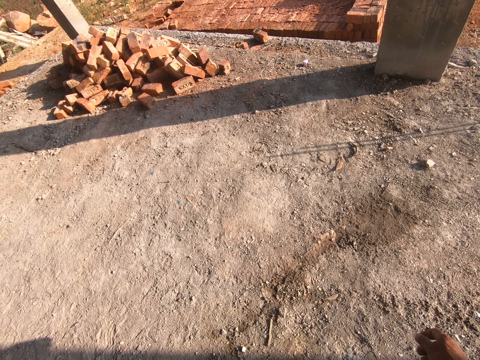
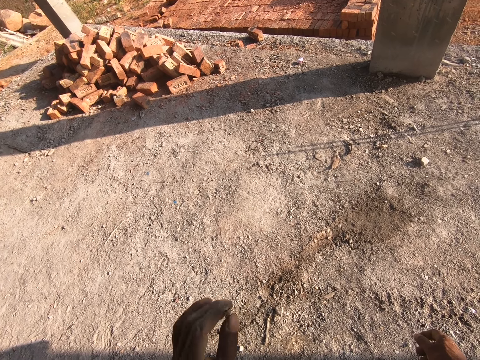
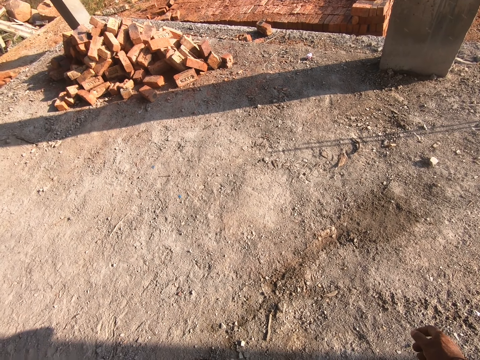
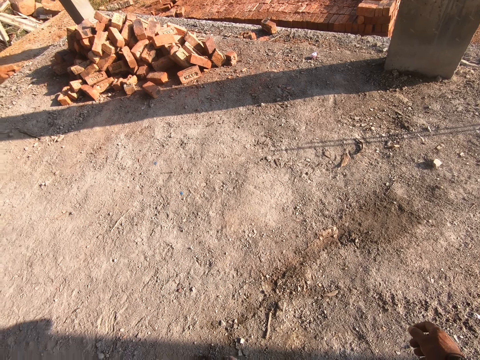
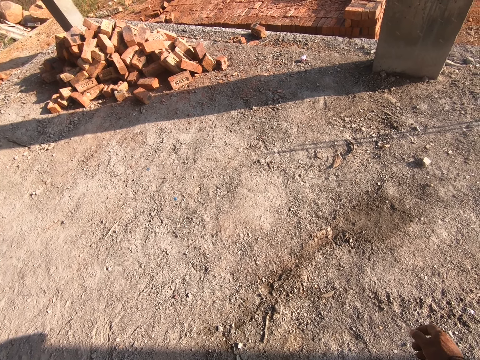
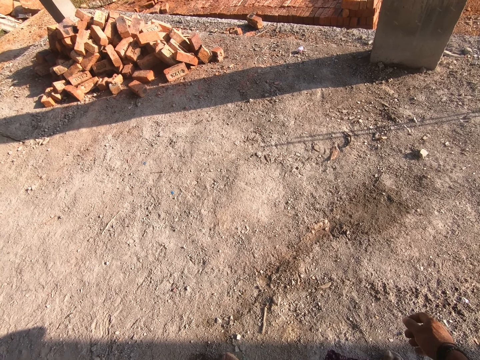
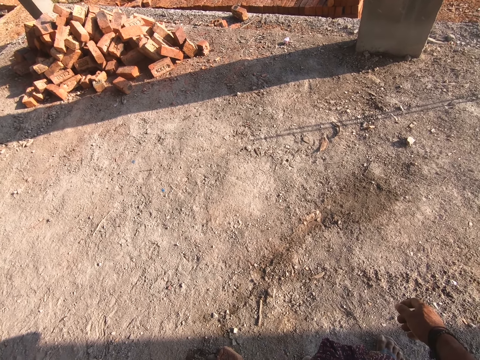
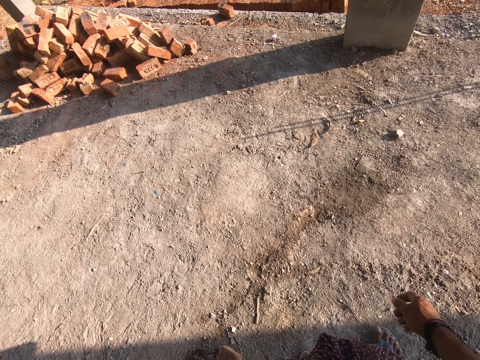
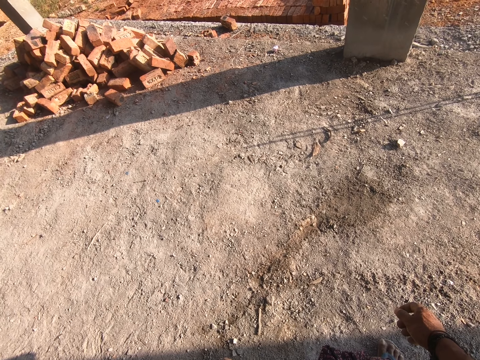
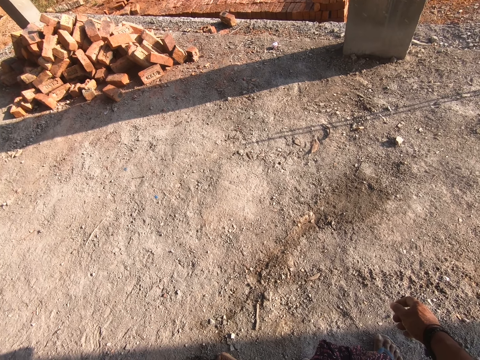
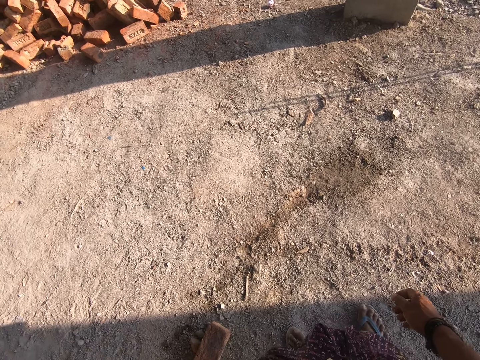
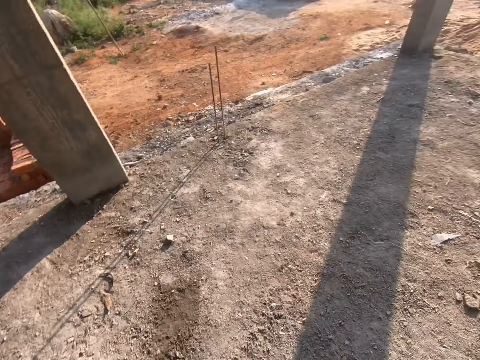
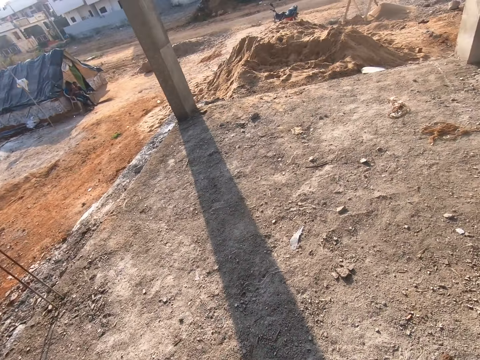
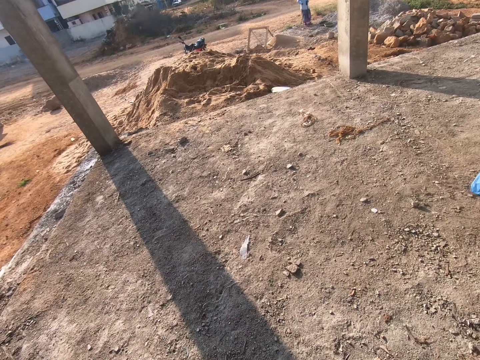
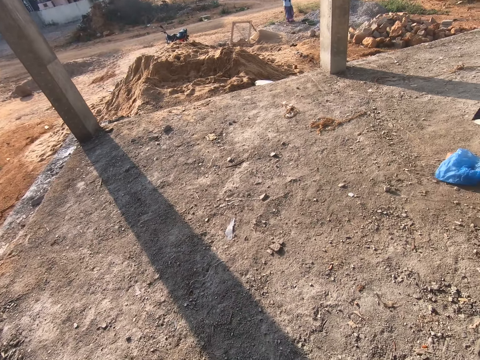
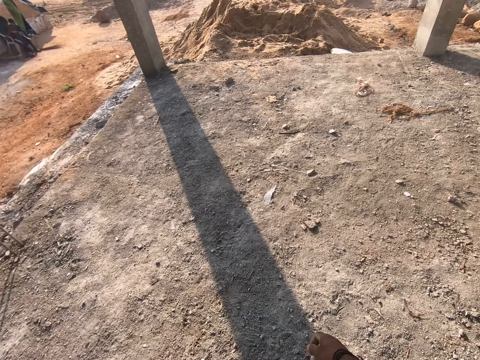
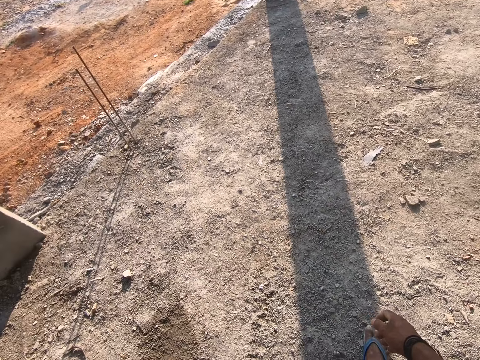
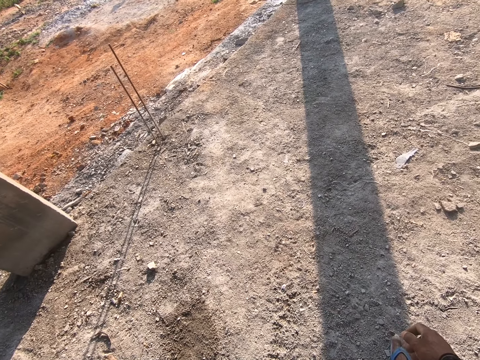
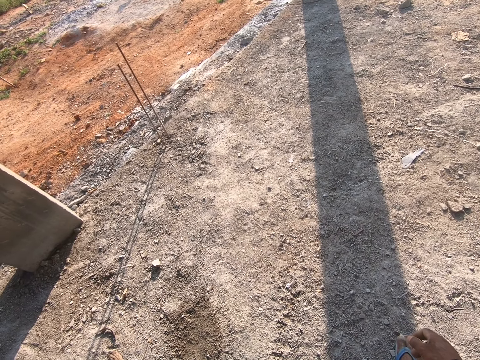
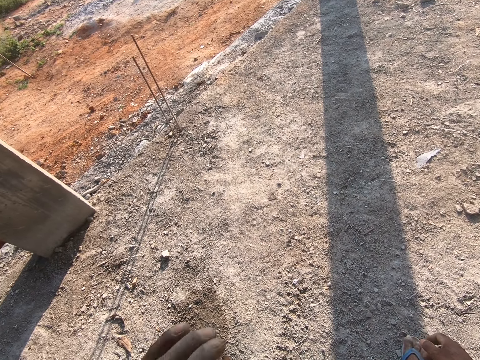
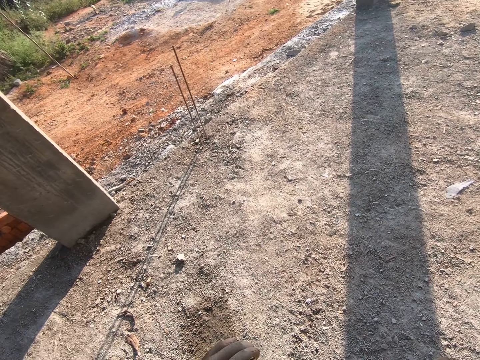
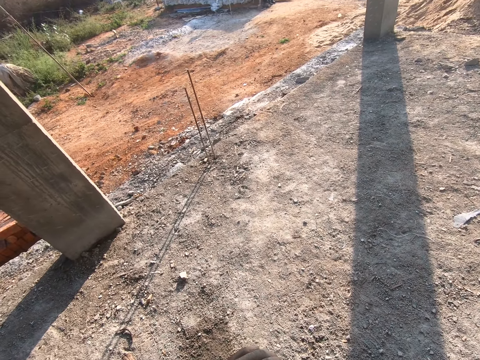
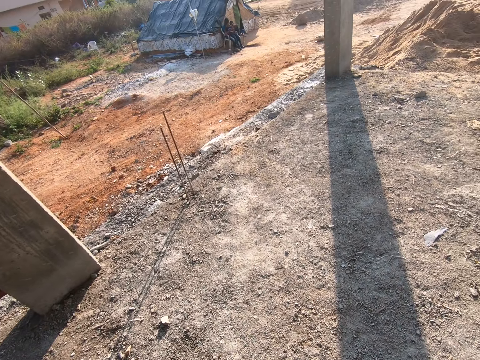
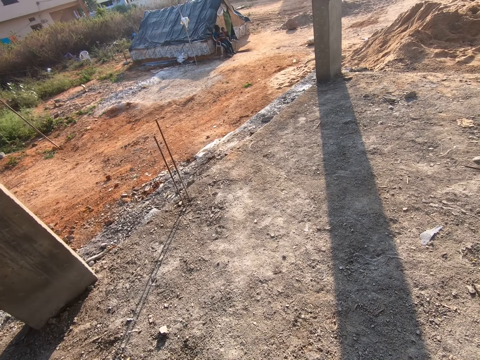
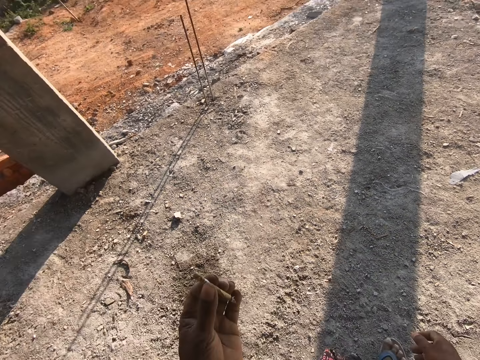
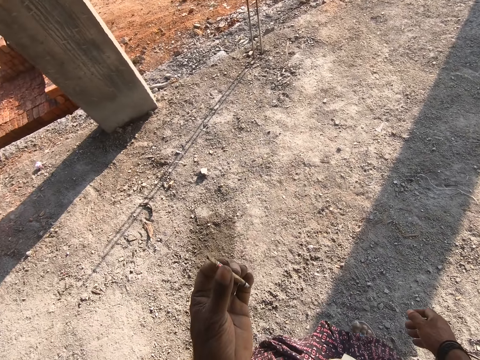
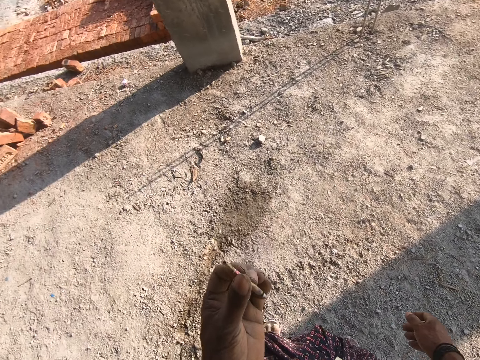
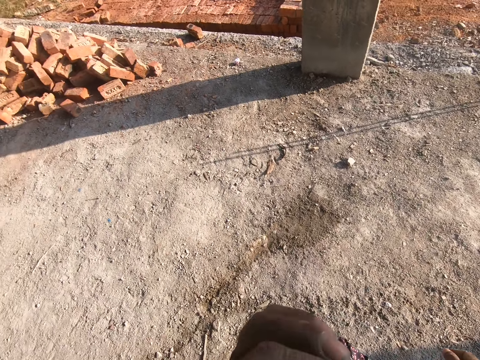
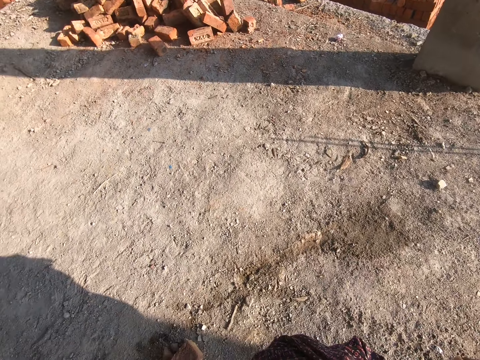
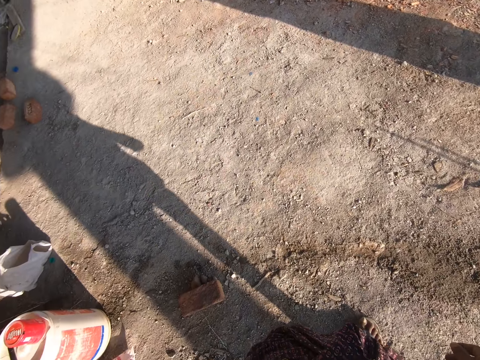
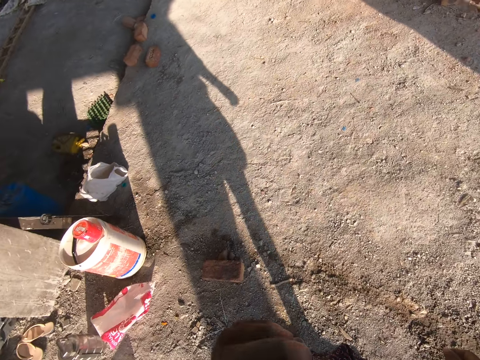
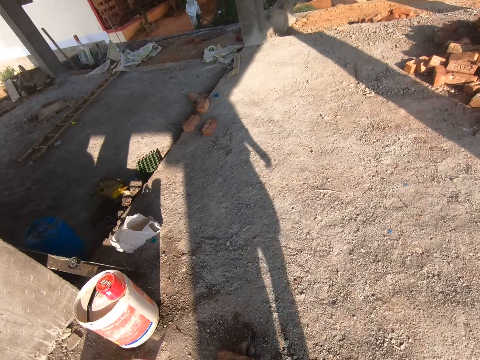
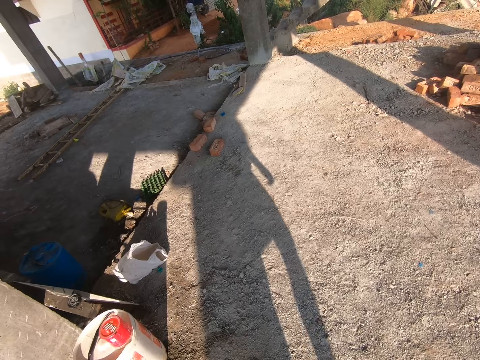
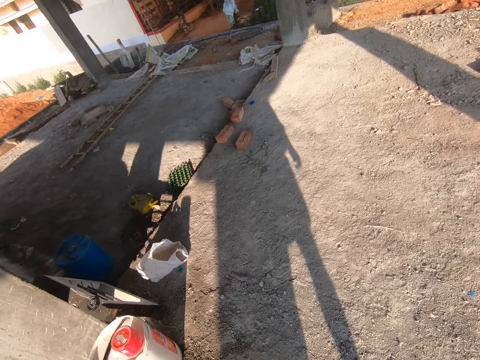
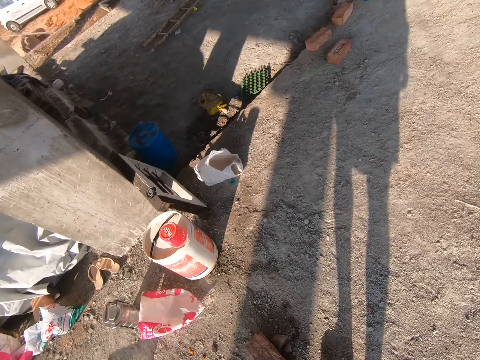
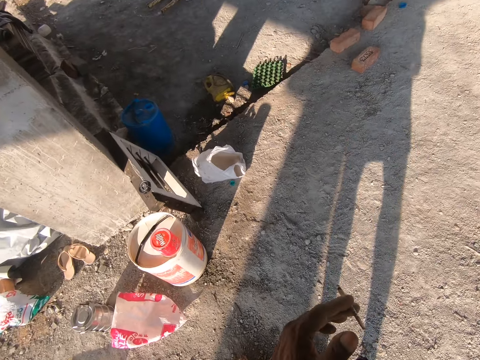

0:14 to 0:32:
The camera wearer lowers the cigarette in his left hand. He looks around the open building. He spits saliva on the ground floor. He stares at the cigarettes in his left hand. He holds the cigarette. He takes the cigarette to his mouth with his left hand. He walks around the open building.

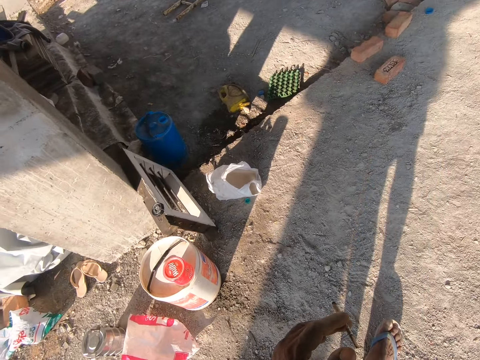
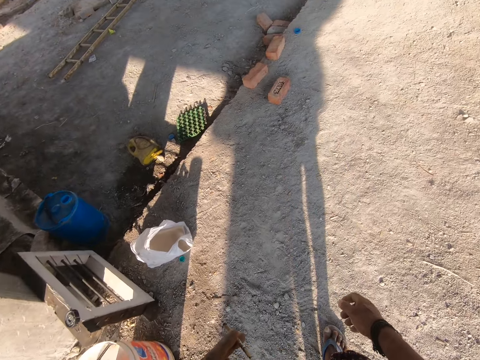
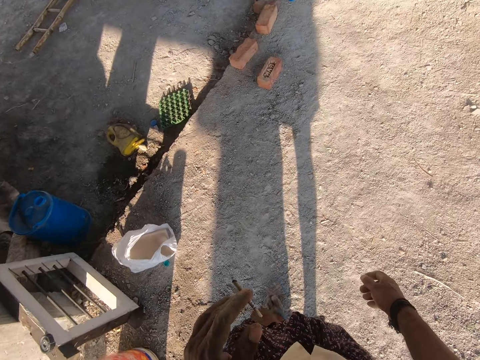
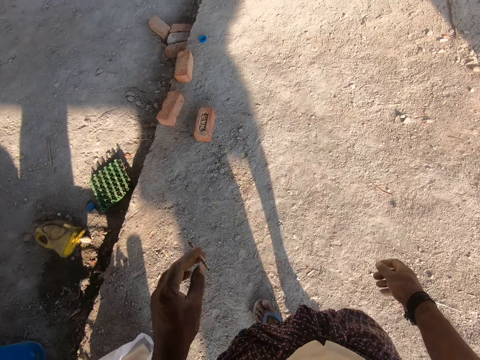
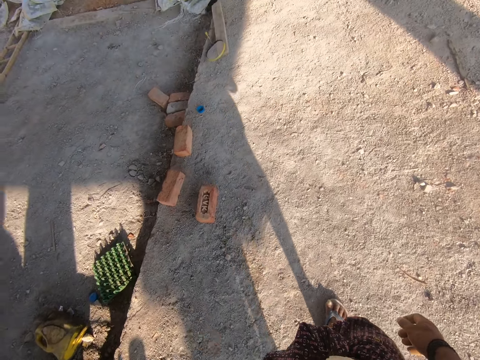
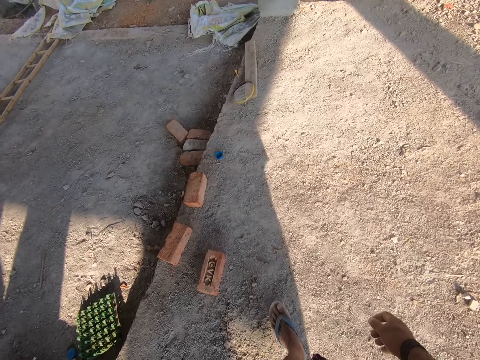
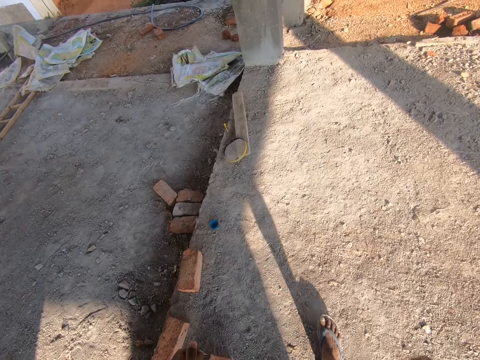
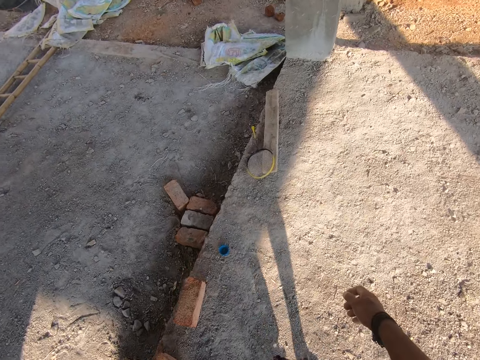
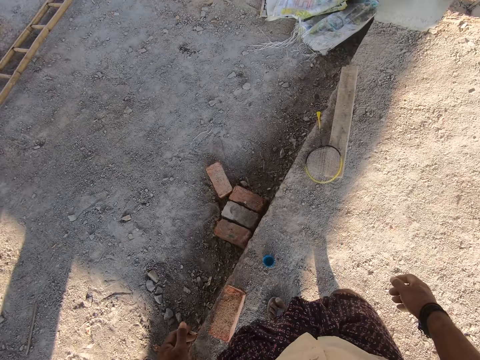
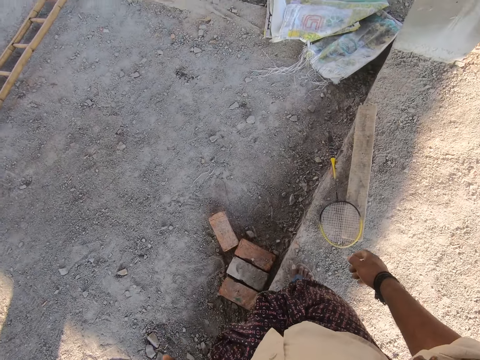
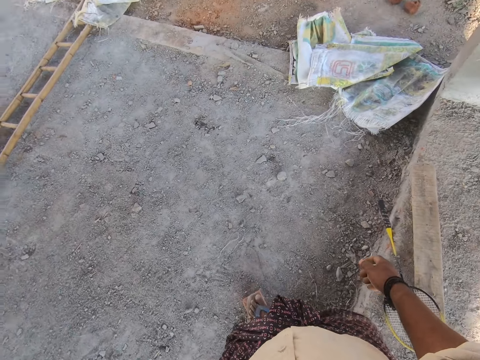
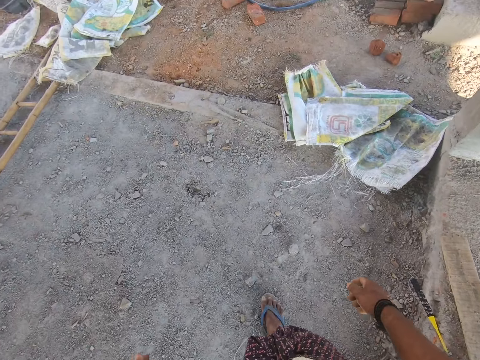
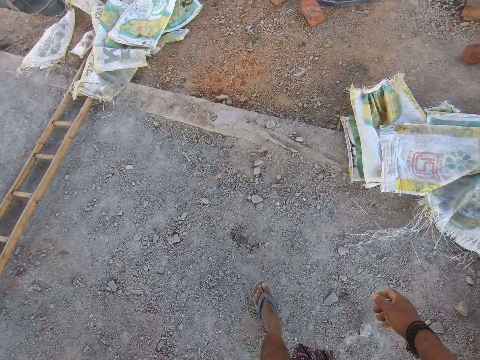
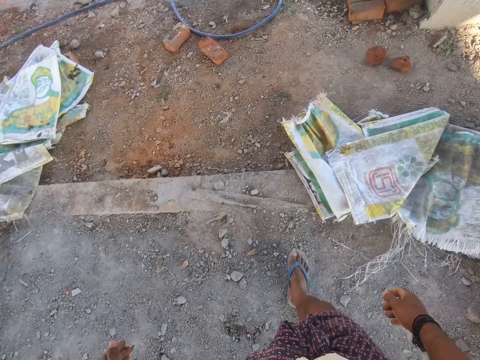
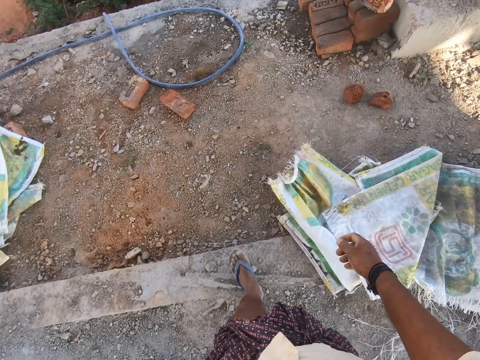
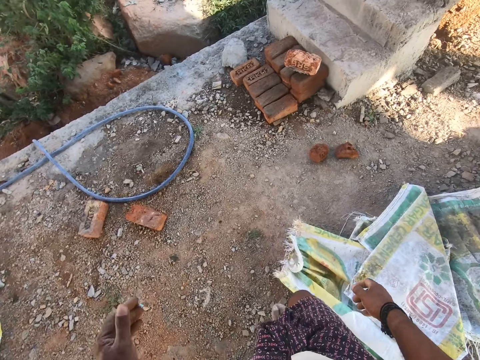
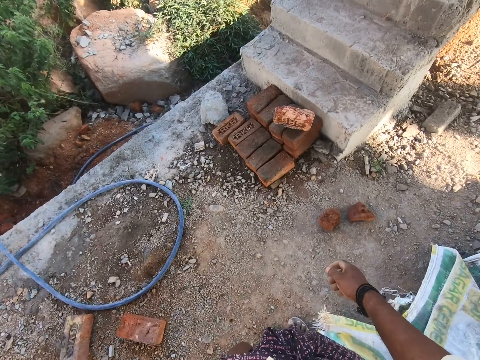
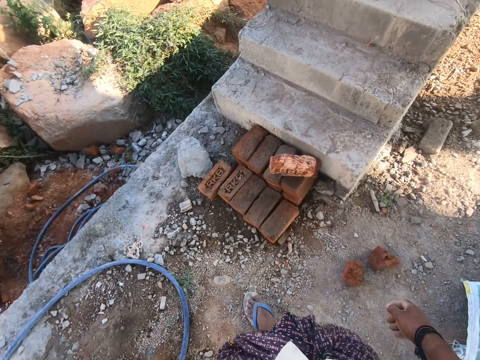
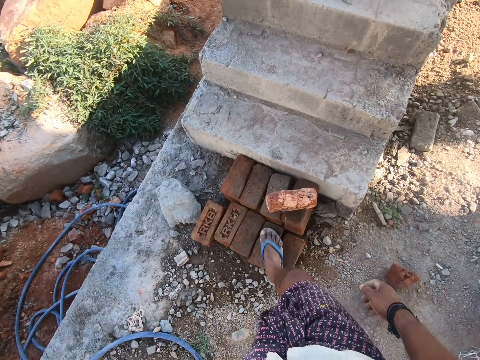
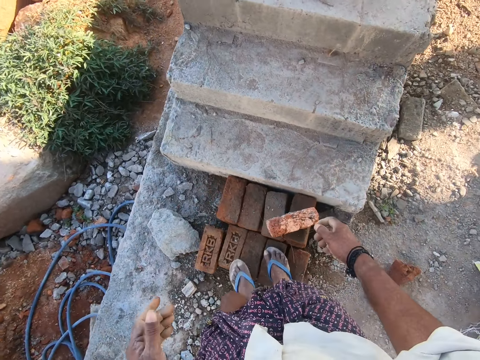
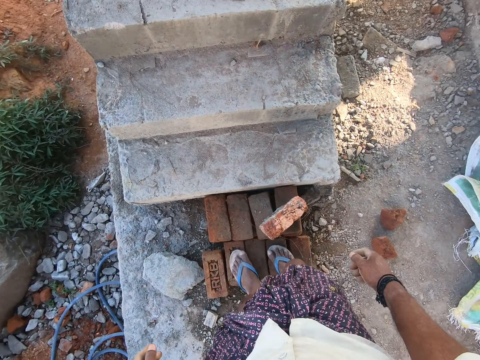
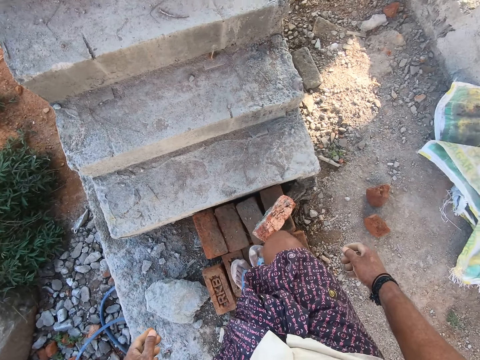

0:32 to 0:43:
The camera wearer lowers the cigarette in his left hand. He spits saliva on the ground floor. He steps on the bricks on the ground floor.
